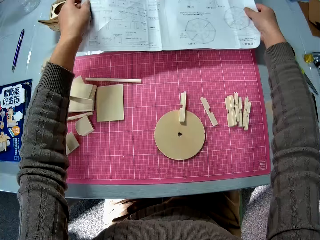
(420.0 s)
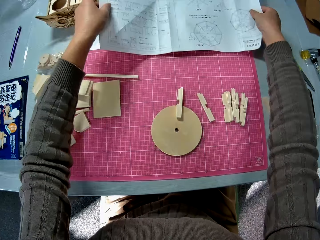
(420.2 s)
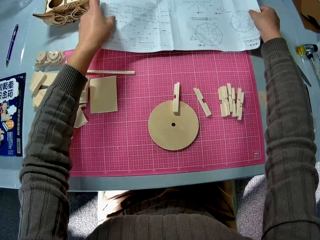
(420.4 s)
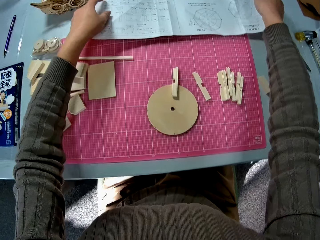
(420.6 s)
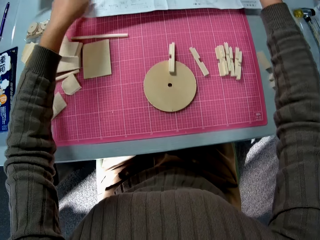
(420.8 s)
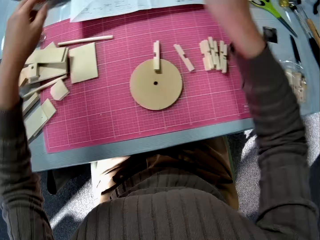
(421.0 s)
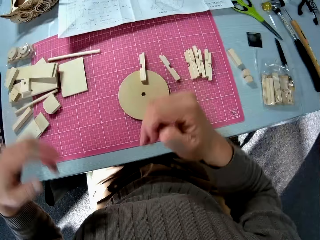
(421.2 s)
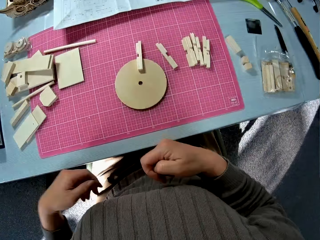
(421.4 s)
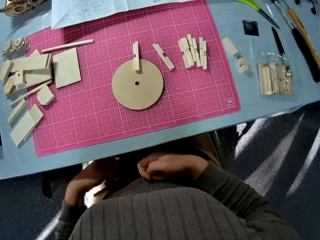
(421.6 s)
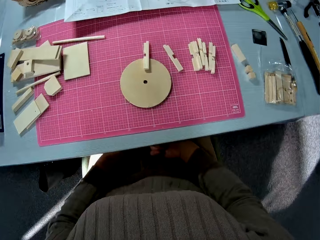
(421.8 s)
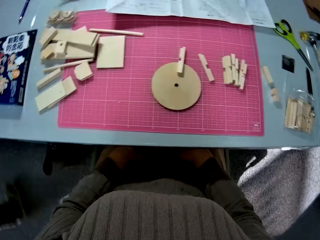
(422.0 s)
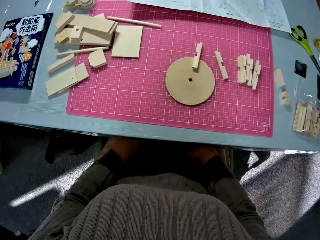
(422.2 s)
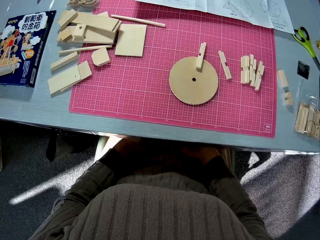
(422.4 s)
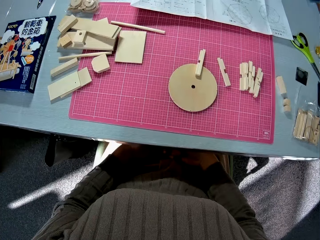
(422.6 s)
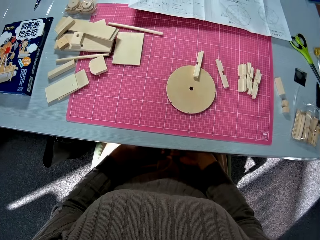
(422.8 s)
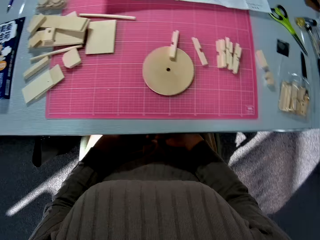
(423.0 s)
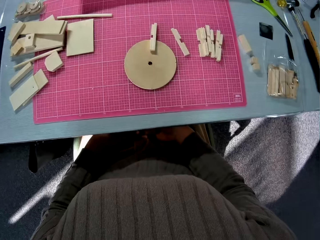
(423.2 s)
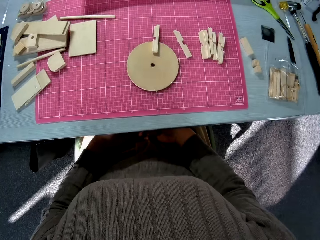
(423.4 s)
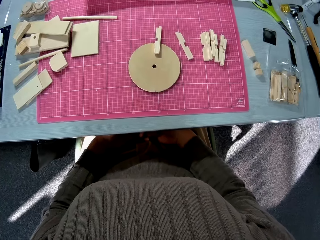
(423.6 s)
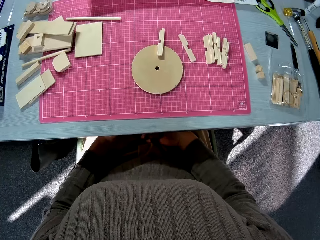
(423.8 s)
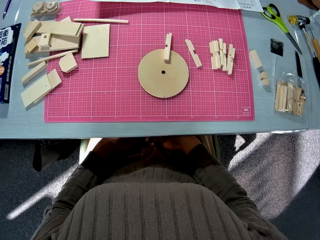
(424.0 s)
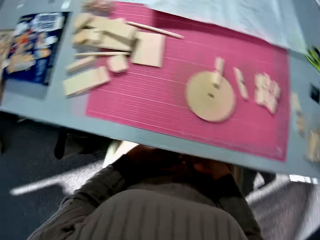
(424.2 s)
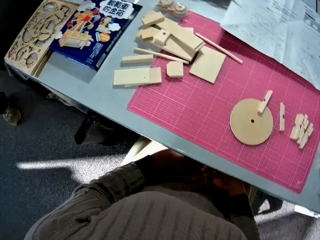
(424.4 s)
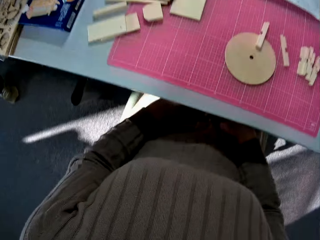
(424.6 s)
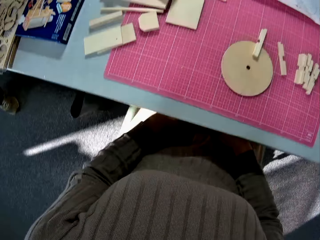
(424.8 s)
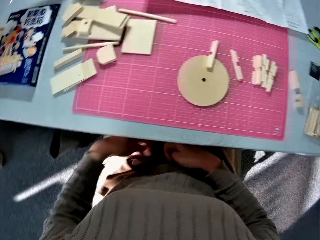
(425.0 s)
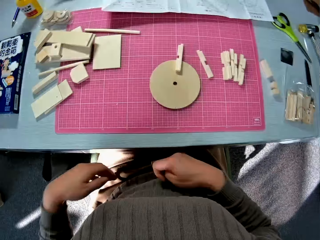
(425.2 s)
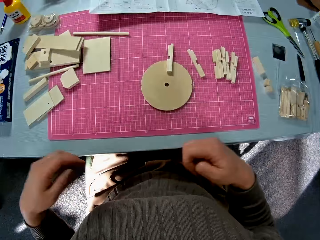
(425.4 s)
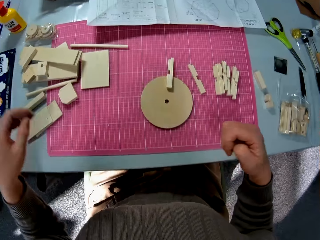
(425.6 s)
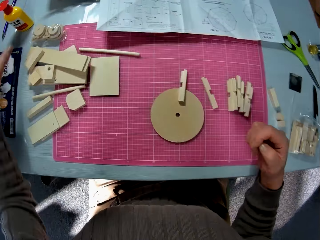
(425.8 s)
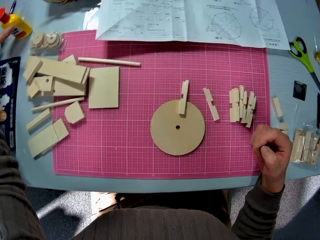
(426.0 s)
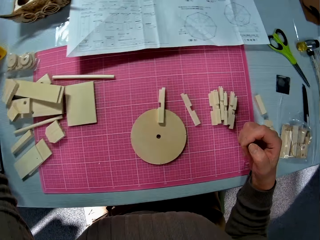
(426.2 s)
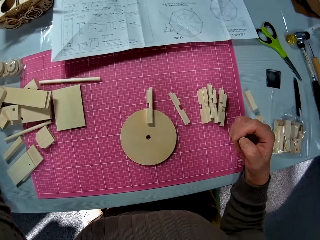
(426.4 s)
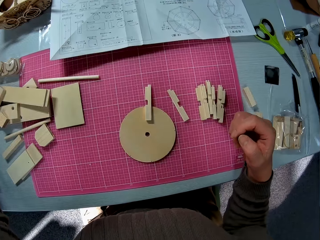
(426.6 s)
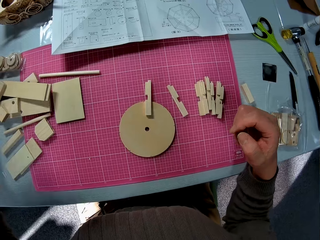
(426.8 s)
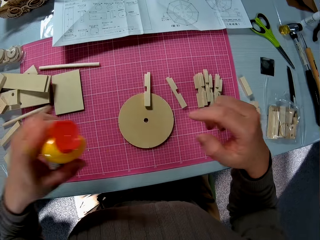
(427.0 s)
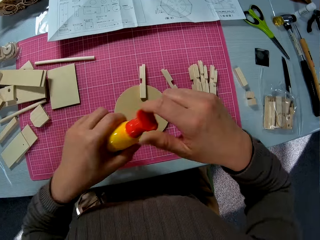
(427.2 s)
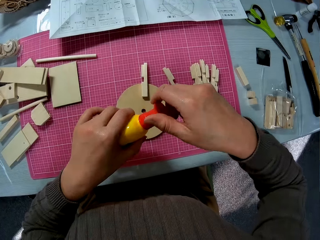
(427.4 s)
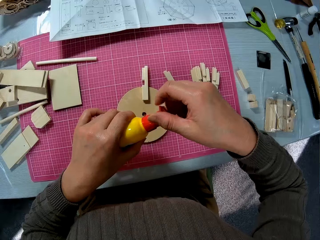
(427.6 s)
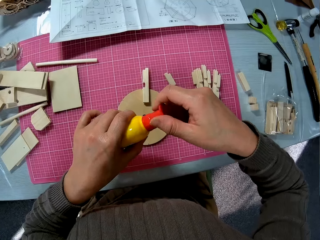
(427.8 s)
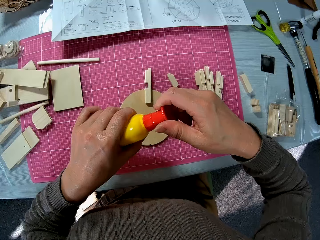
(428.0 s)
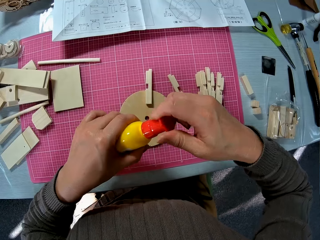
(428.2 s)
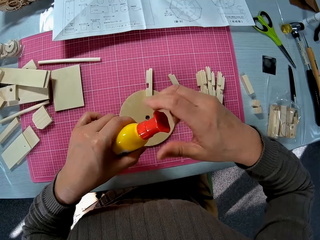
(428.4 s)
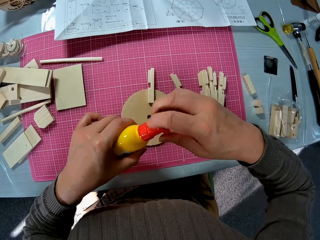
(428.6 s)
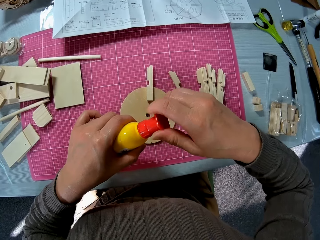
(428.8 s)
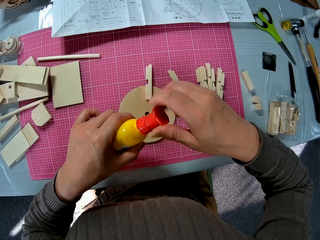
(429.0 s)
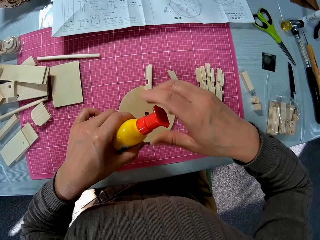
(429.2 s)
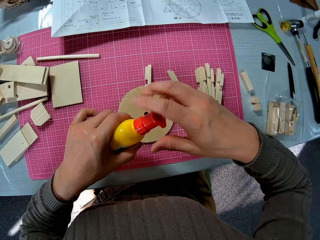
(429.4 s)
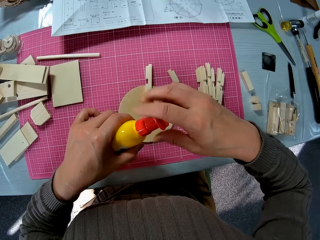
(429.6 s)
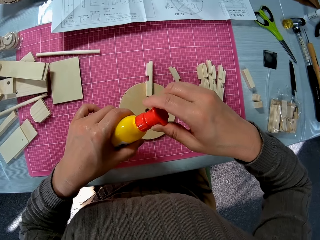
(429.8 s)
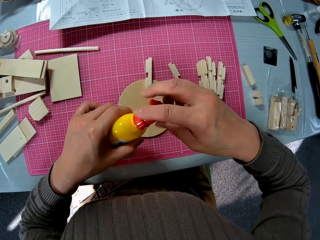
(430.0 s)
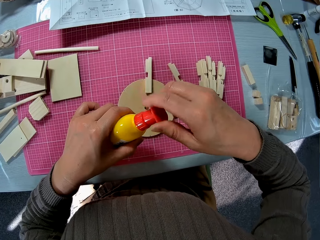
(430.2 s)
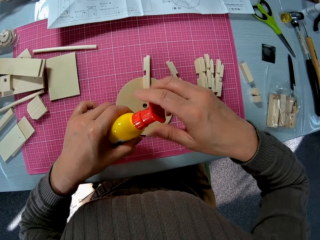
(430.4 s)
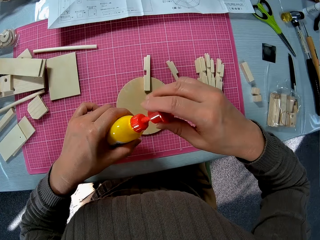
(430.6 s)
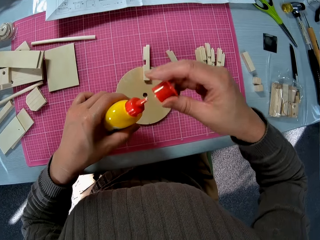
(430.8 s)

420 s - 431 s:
The camera wearer puts the wooden model manual on the table. They stare around. They pick up the wooden glue on the table. They open the cover of the bottle of the glue.

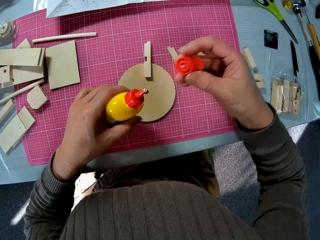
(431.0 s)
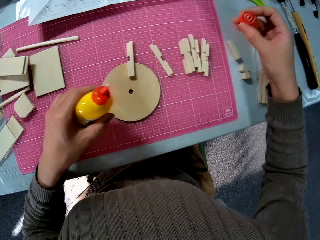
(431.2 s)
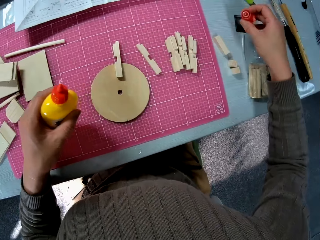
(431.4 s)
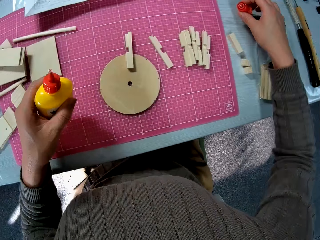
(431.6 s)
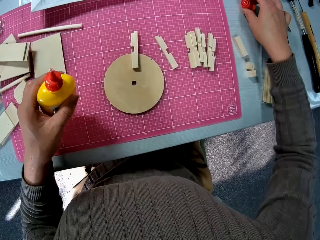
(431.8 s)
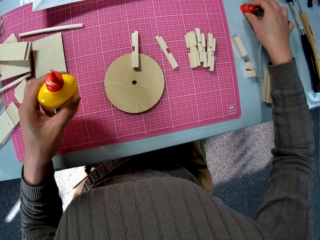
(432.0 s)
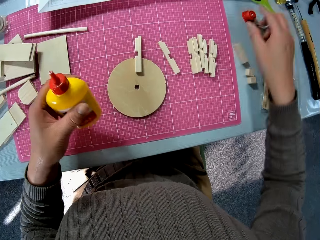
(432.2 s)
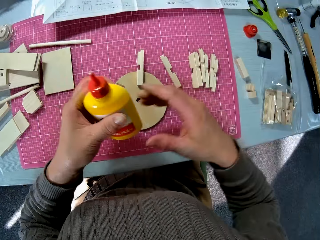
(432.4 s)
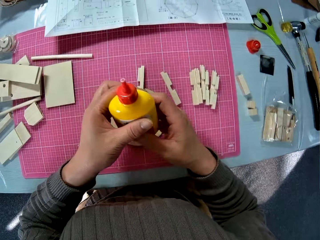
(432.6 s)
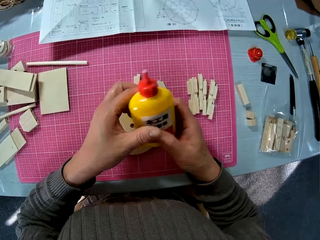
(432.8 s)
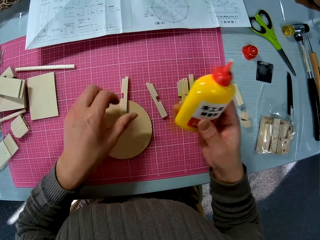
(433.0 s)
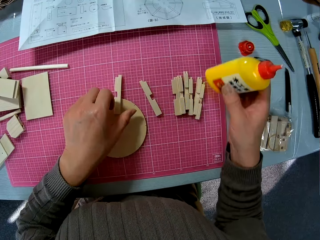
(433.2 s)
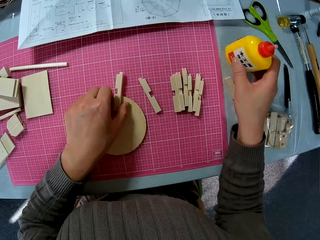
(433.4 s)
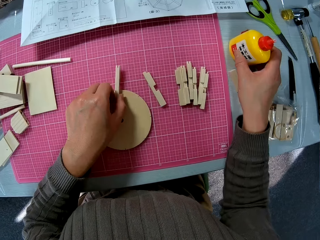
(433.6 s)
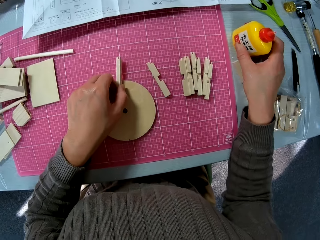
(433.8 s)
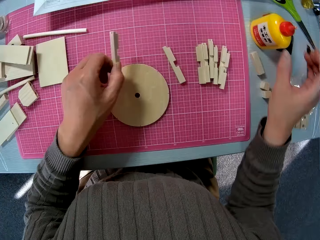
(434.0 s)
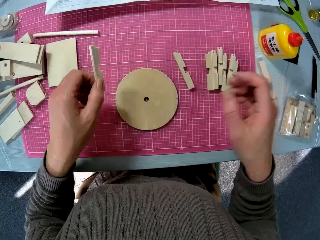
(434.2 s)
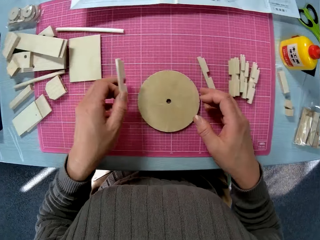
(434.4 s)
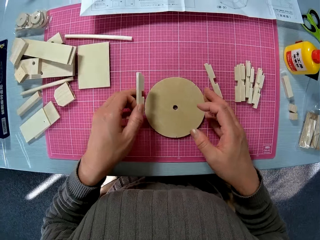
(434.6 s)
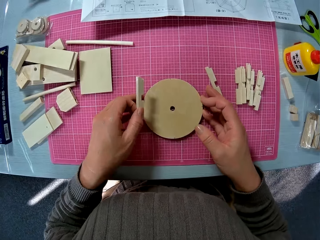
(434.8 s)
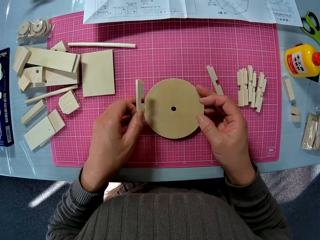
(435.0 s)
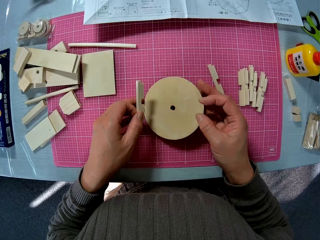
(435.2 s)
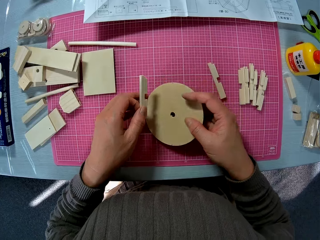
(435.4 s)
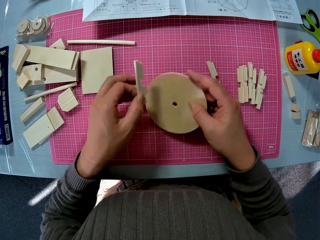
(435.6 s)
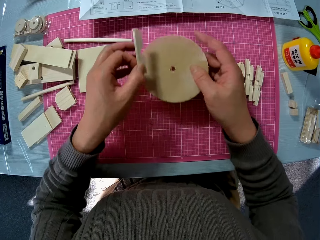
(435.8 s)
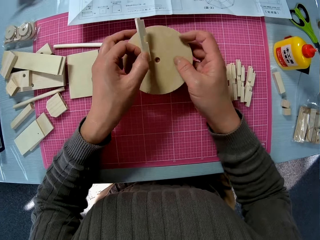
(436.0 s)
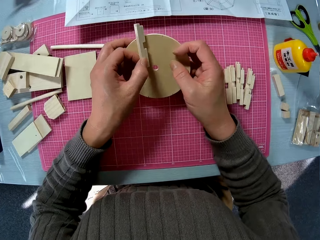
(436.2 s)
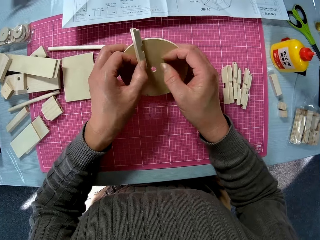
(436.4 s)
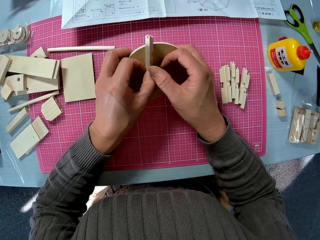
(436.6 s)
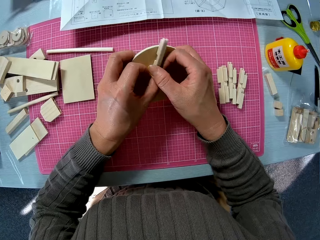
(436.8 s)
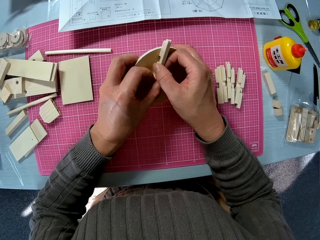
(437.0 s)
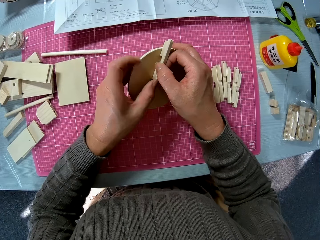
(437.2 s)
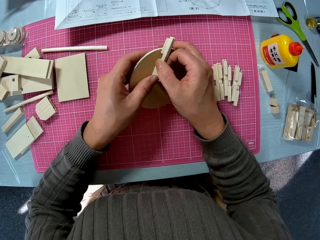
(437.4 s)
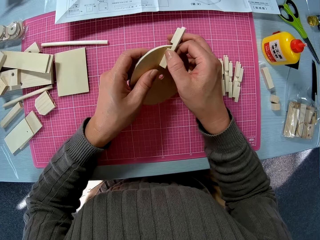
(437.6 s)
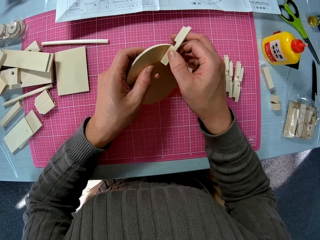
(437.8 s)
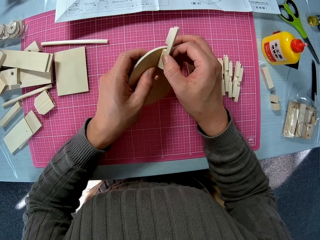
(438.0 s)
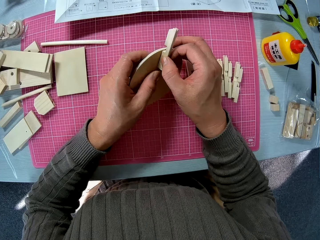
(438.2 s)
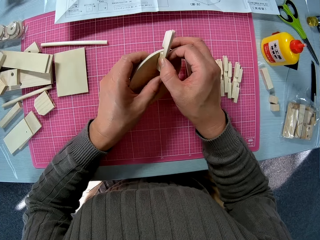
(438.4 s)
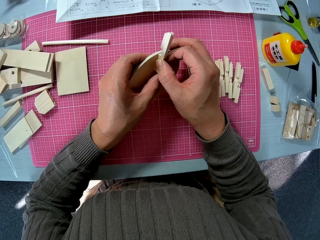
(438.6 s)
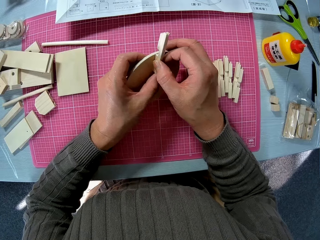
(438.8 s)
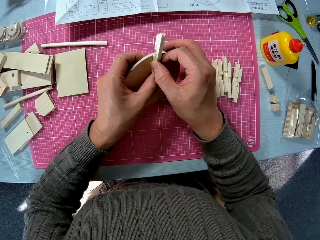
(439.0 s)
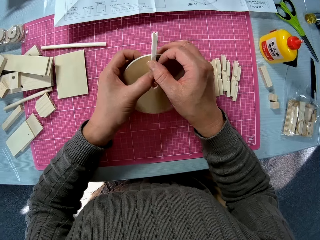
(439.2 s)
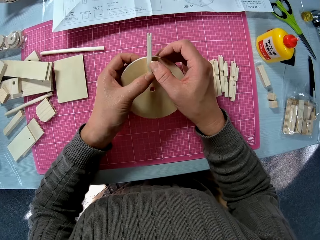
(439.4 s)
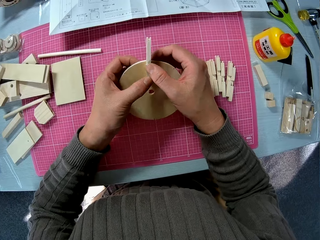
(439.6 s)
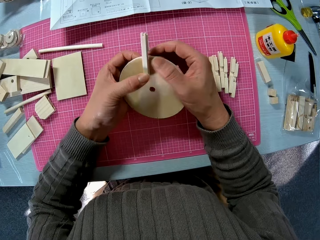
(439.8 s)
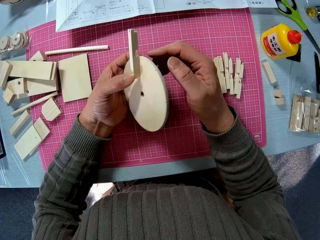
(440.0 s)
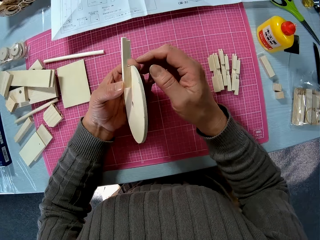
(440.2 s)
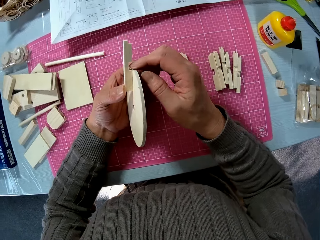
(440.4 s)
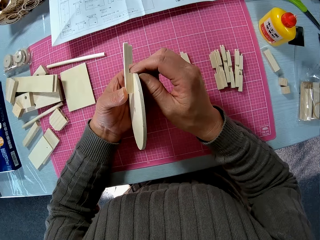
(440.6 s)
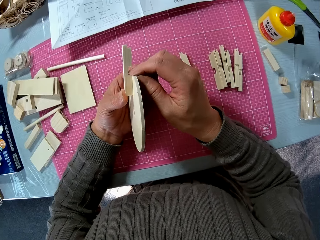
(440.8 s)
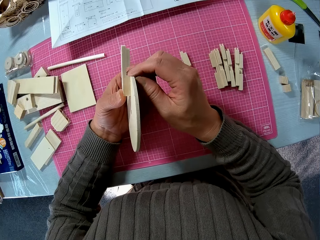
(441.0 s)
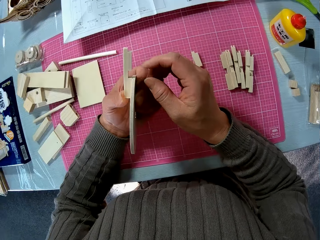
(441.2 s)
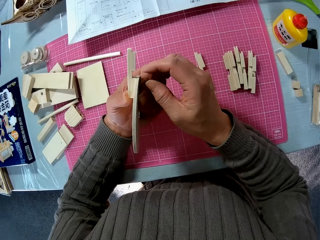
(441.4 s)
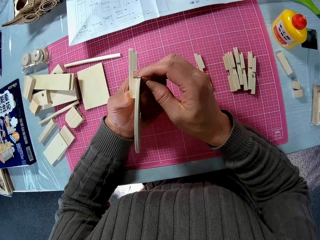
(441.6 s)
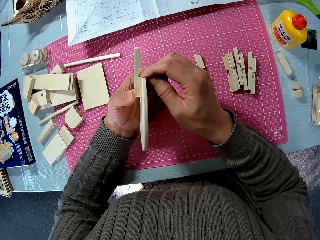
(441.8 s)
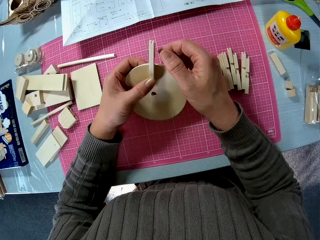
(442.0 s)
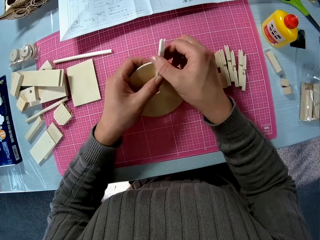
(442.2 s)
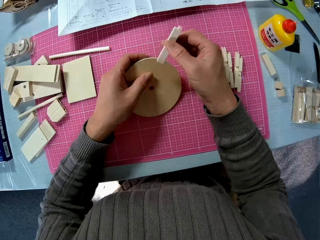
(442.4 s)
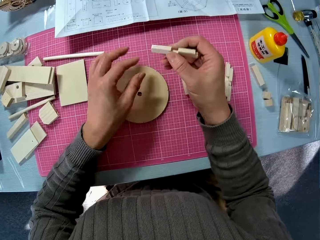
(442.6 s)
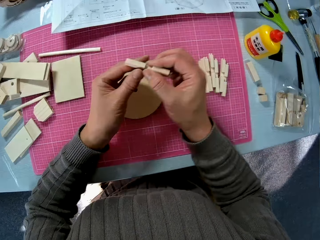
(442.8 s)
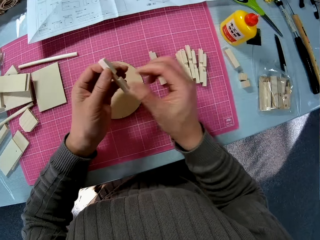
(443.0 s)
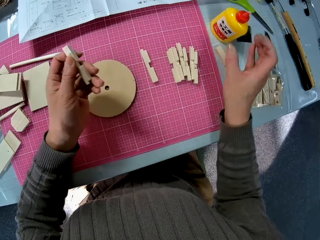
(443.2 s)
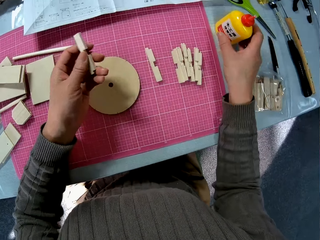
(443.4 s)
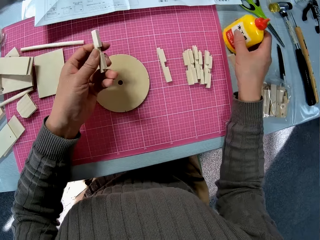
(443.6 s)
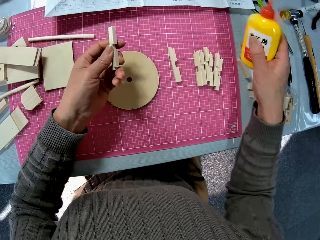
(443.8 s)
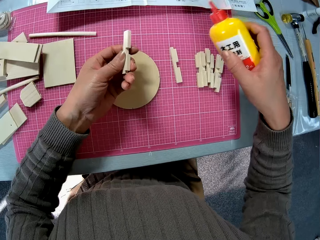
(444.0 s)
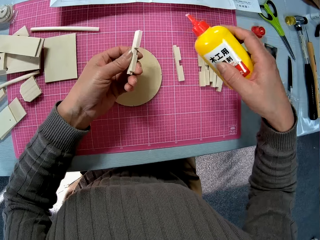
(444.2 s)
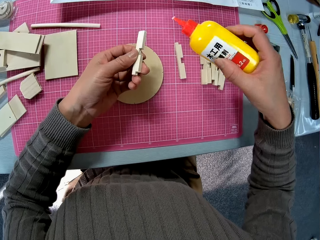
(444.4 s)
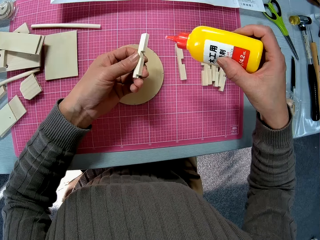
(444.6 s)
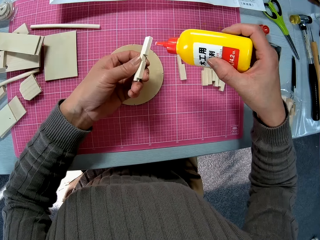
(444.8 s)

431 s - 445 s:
The camera wearer puts the lid on the table. They pick up the wooden model piece from the table. They put the wooden glue bottle on the table. They fit the wooden model piece. They glue the smaller piece of wood to the circular piece of wood. They turn the wooden model piece. They pick up the wooden glue bottle from the table.
